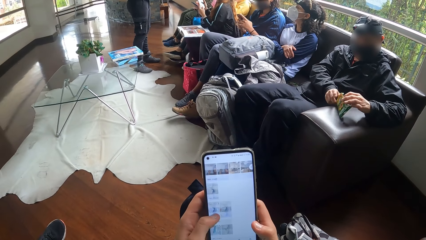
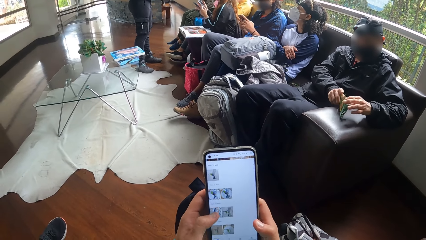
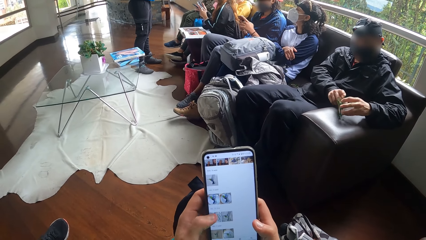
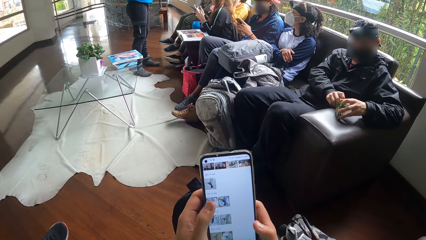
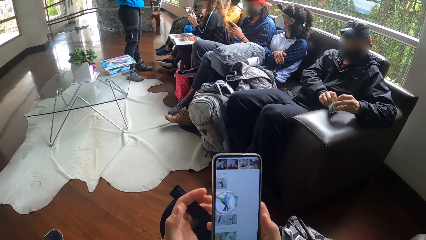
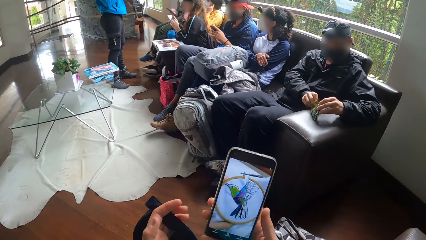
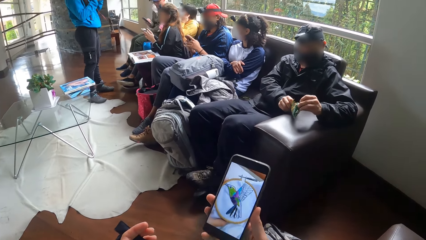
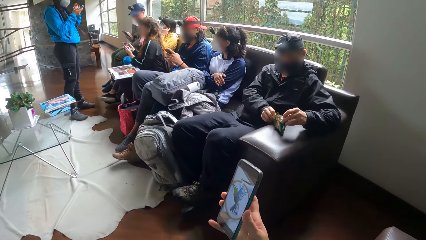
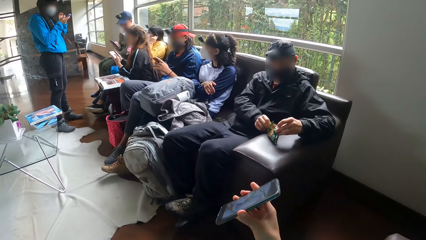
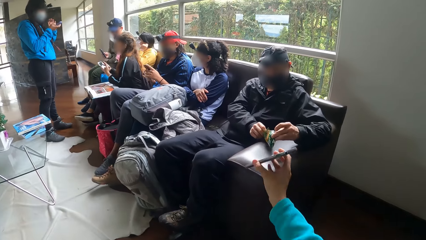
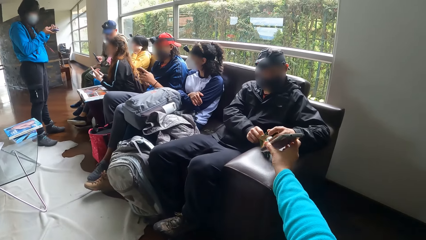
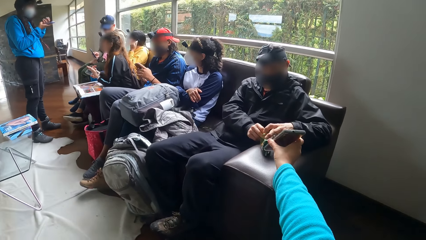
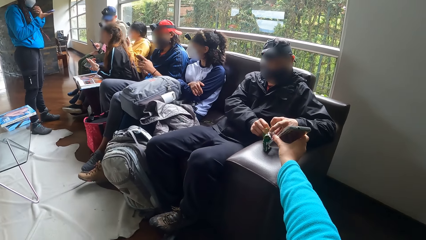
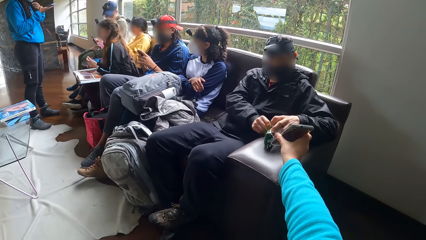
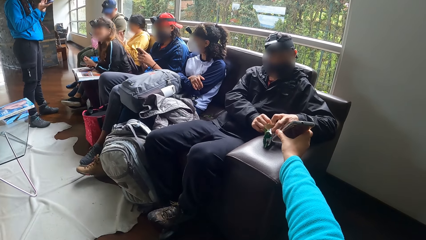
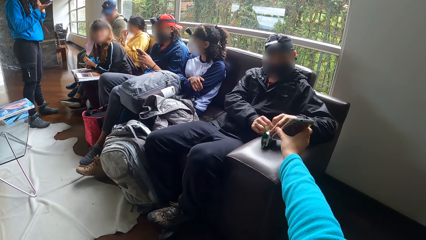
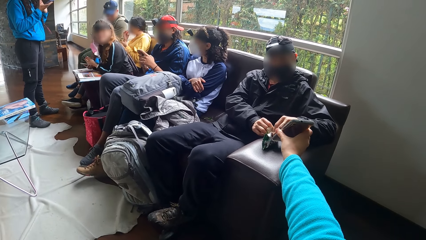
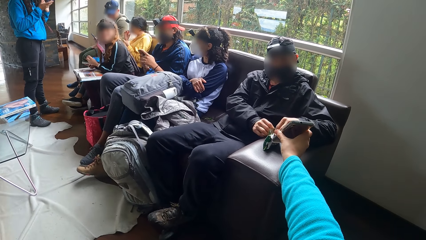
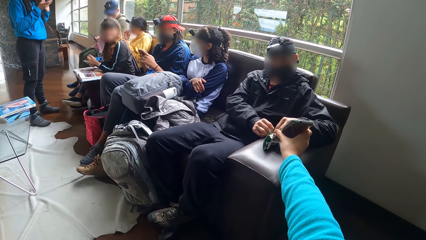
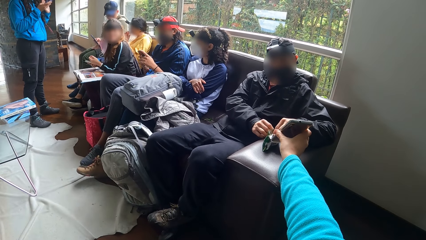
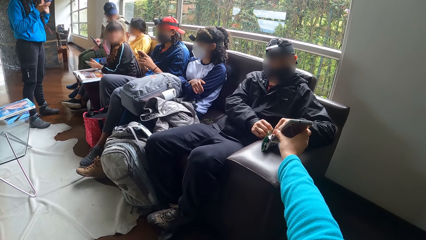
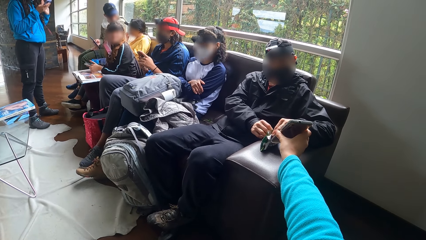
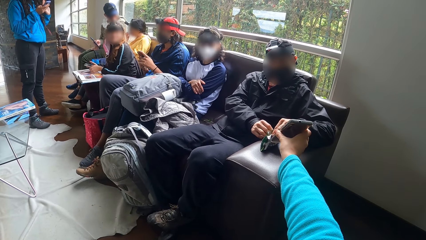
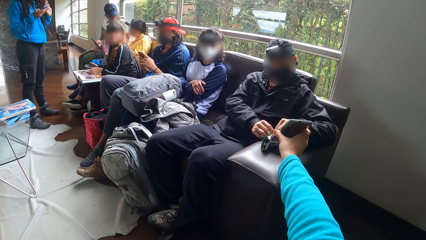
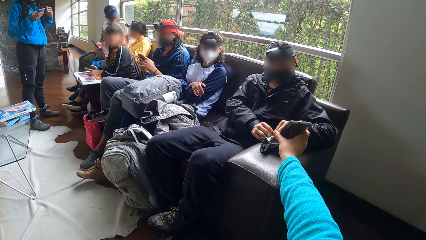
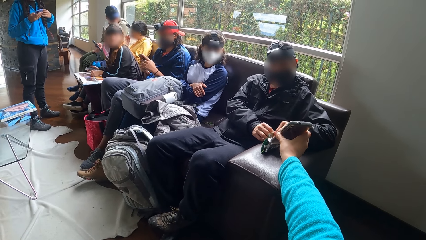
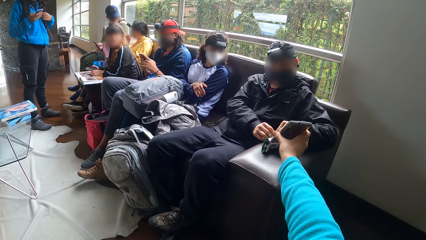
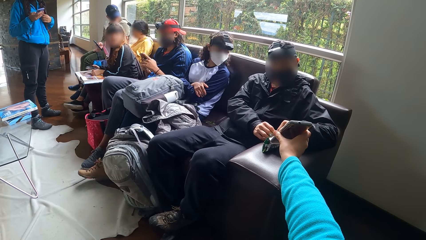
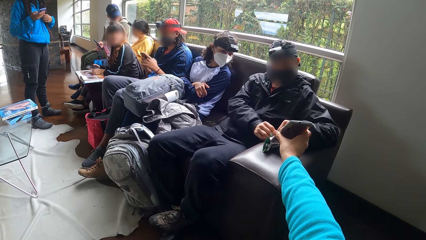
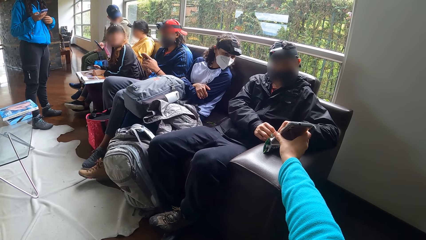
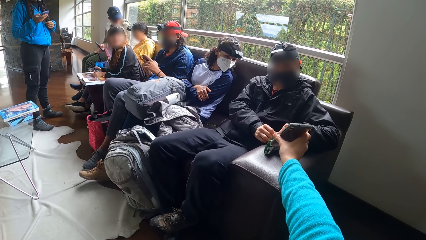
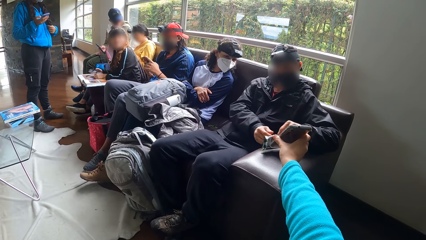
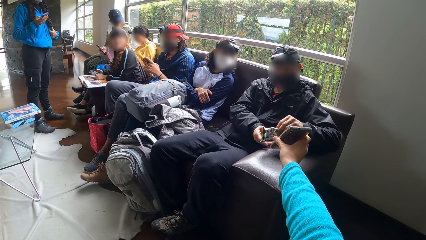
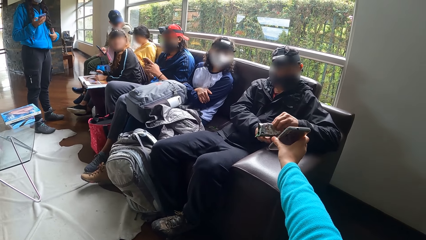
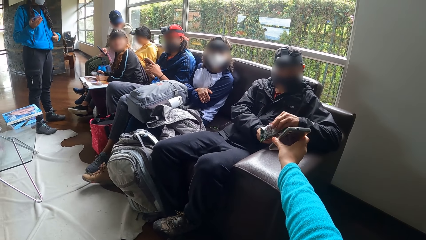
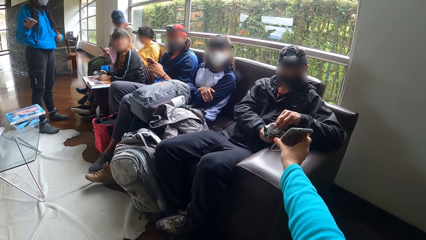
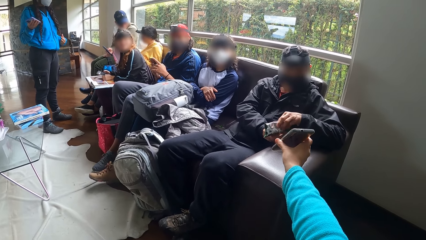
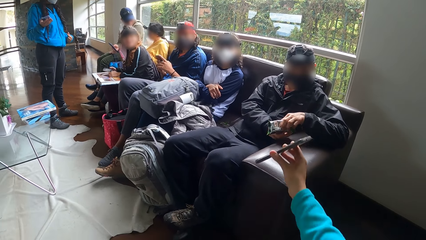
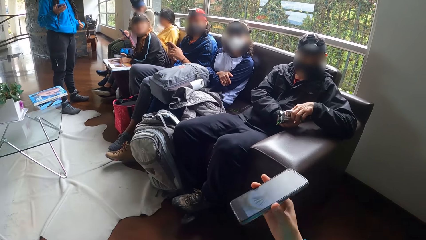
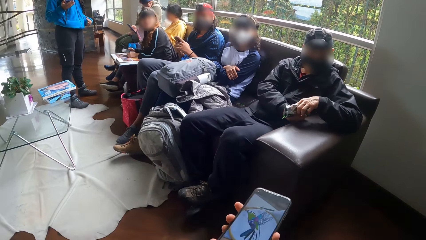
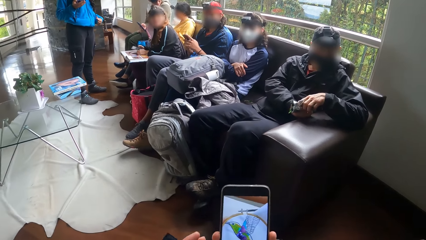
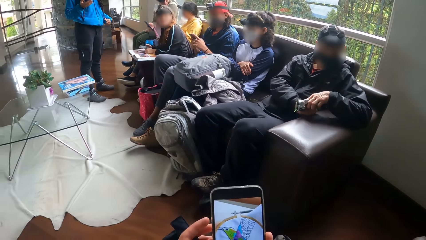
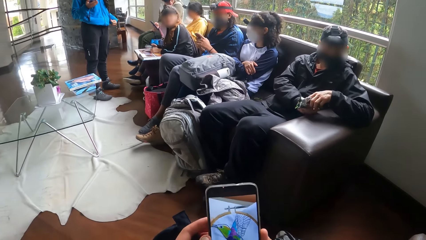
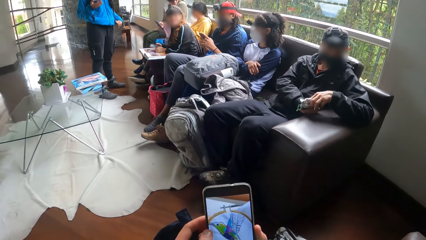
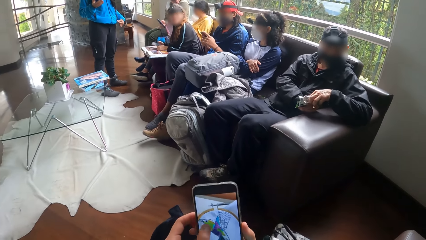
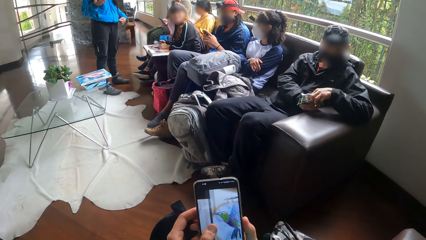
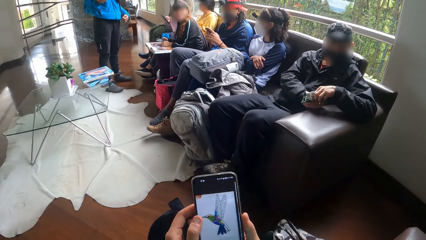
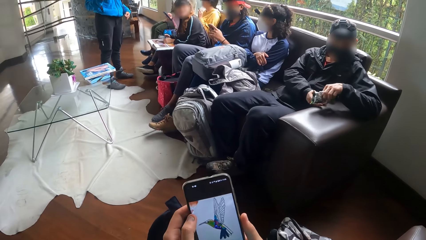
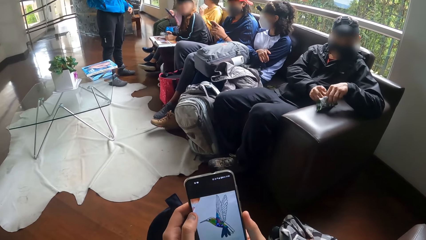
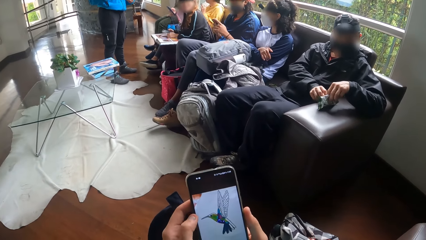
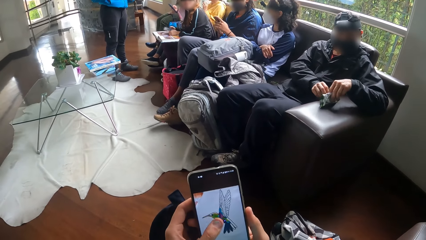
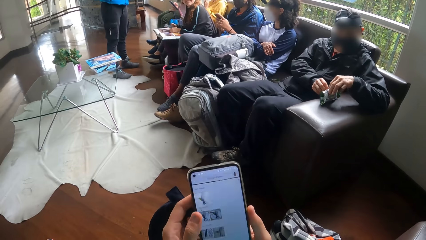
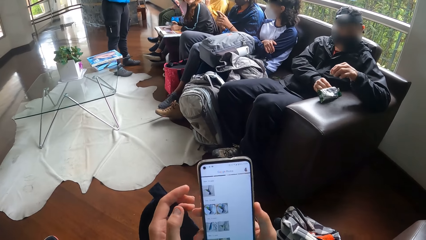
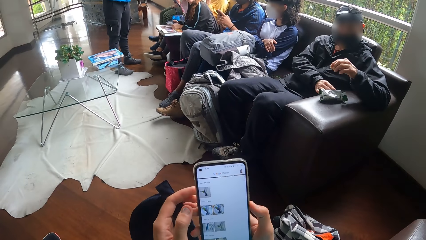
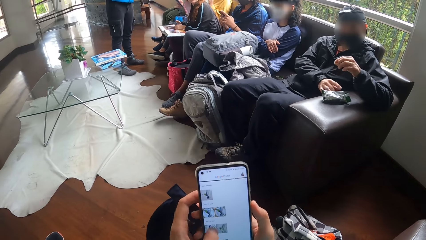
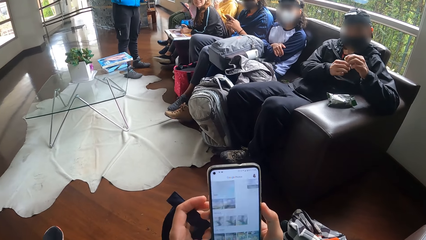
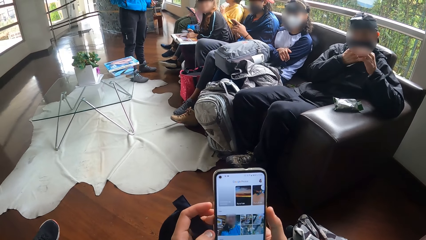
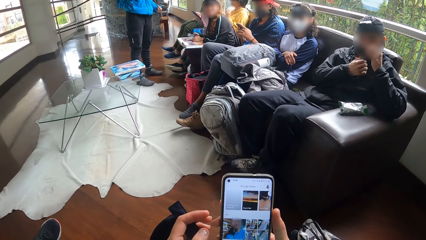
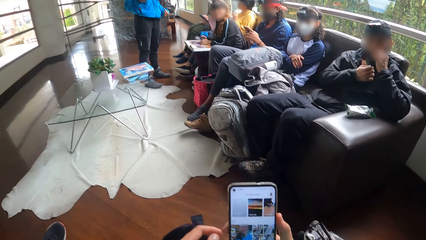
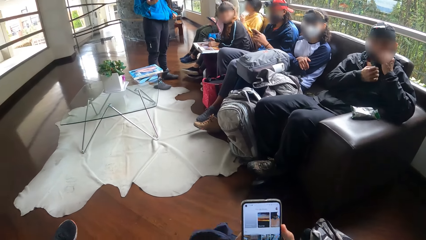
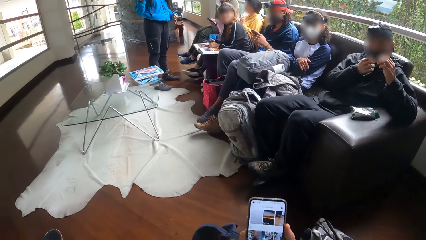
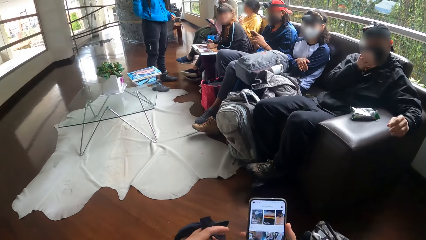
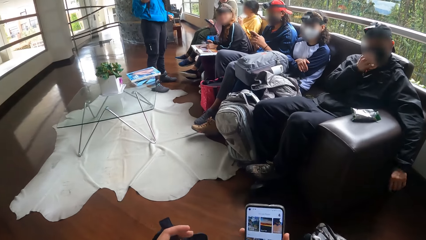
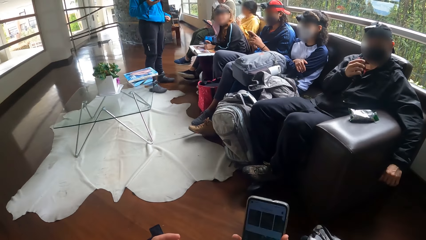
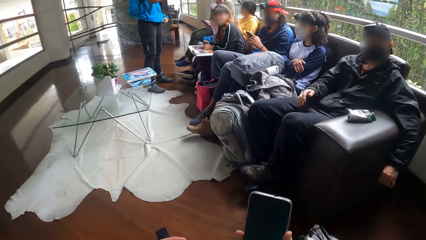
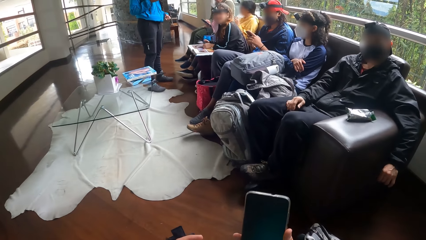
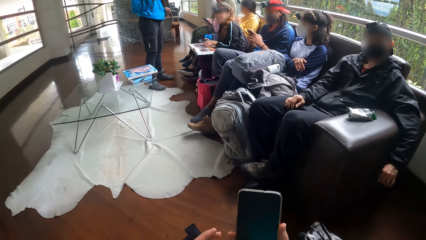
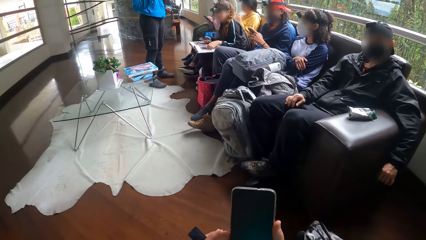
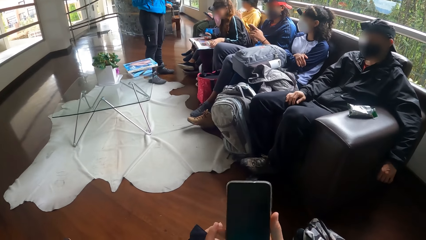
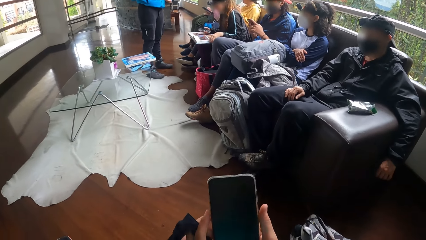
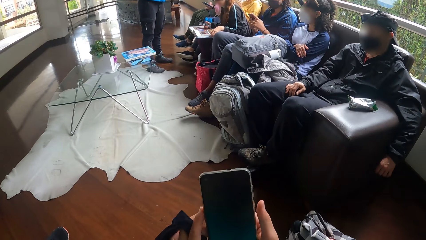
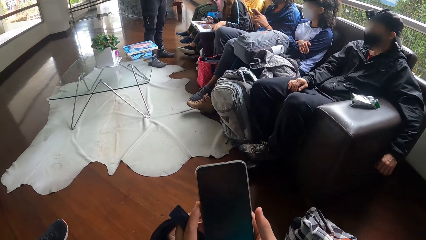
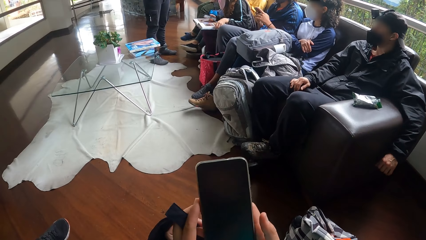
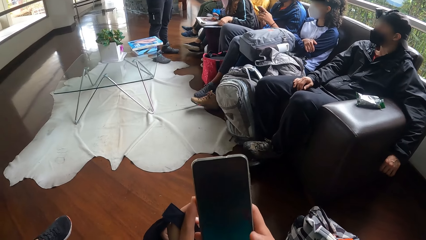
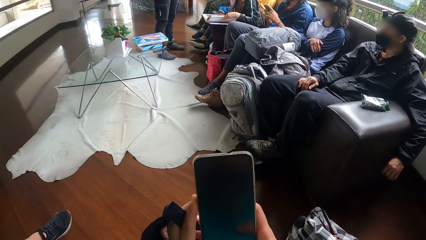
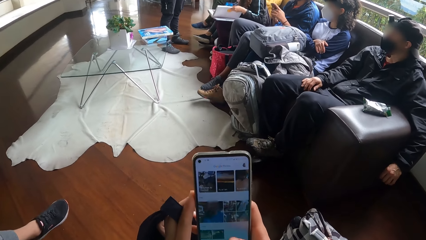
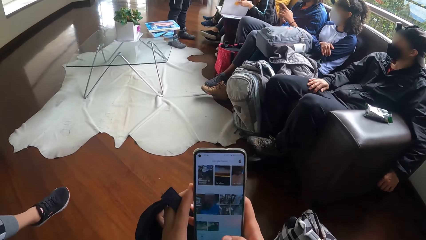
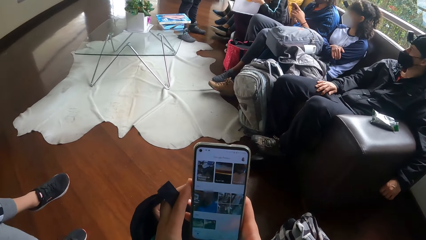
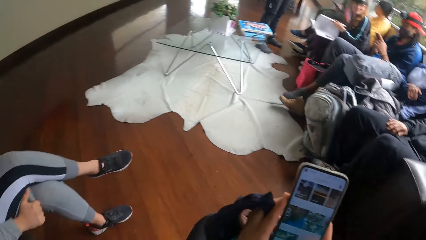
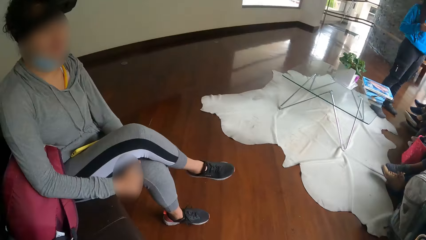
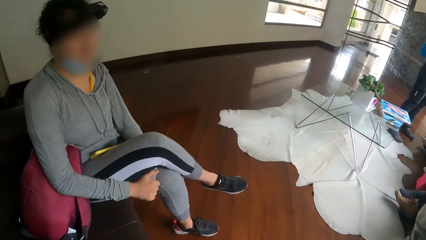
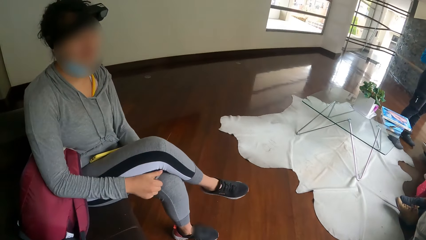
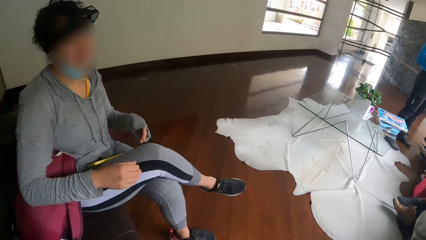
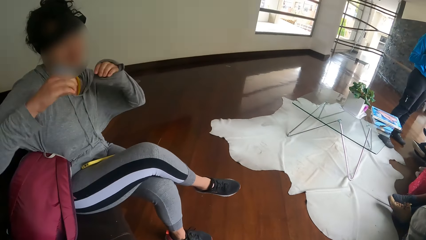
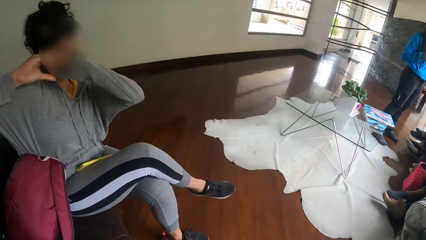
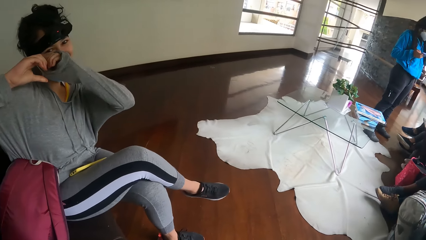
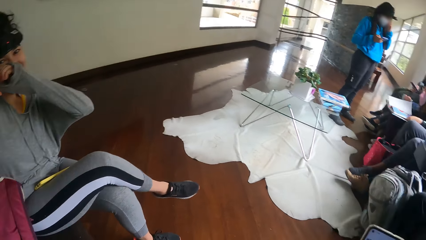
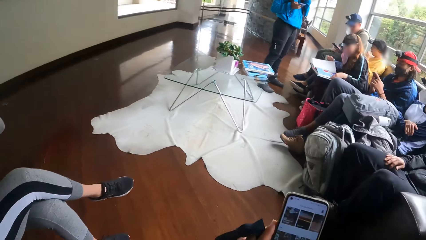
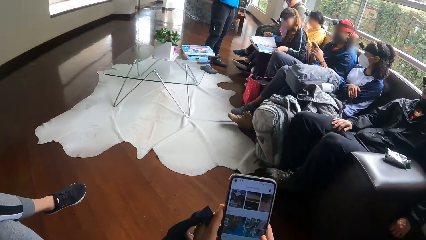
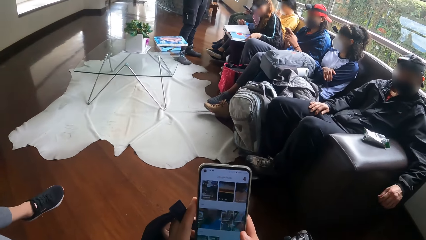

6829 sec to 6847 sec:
A man lifts a paper. The camera wearer stretches the phone towards the man with her right hand. A woman operates the phone in her right hand and gesticulates with her hands. The camera wearer shows the man the phone. Another woman interacts with the camera wearer. Another woman interacts with the camera wearer. The camera wearer operates the phone. The man adjusts the face mask on his face with his right hand. He puts the snack in his left hand in his mouth. The second woman opens the book on her lap with her left hand. The camera wearer interacts with another woman. The woman gesticulates with both hands.
